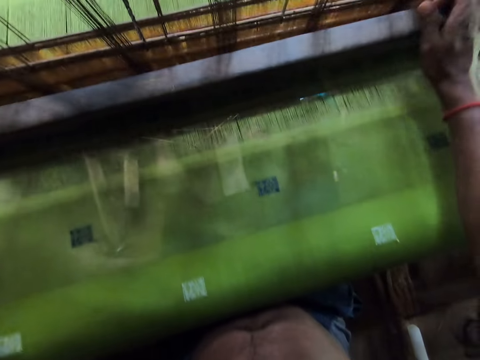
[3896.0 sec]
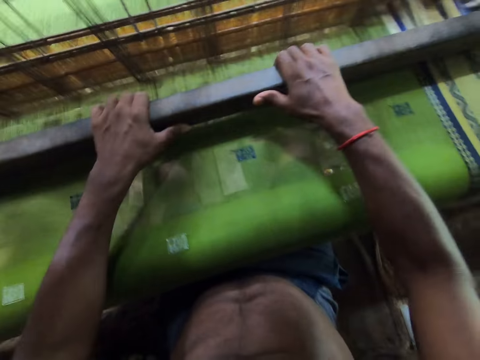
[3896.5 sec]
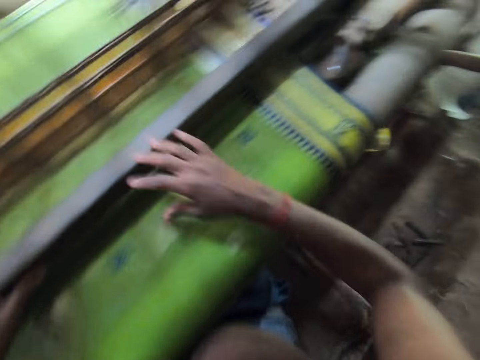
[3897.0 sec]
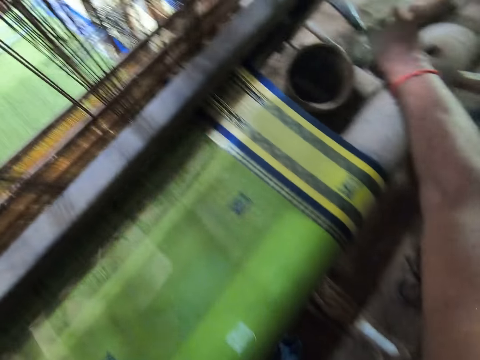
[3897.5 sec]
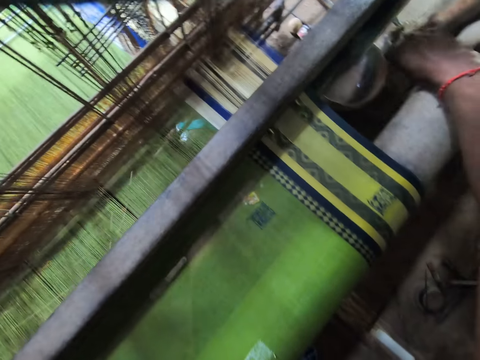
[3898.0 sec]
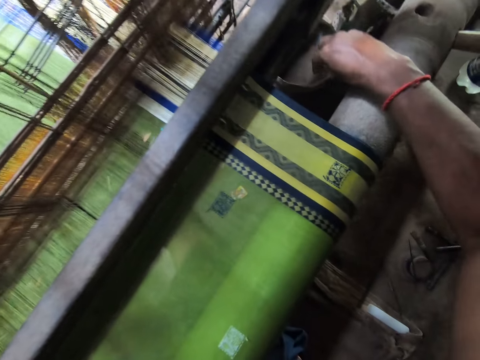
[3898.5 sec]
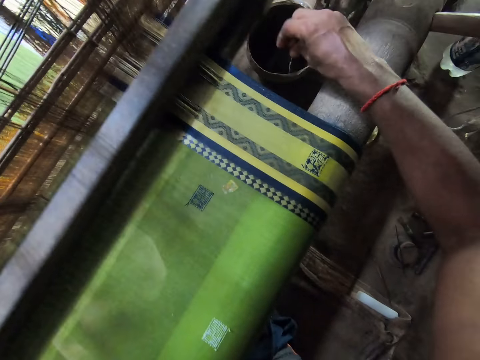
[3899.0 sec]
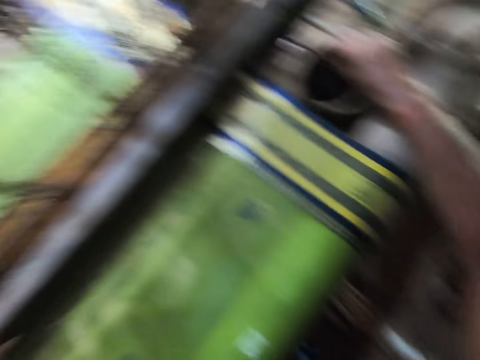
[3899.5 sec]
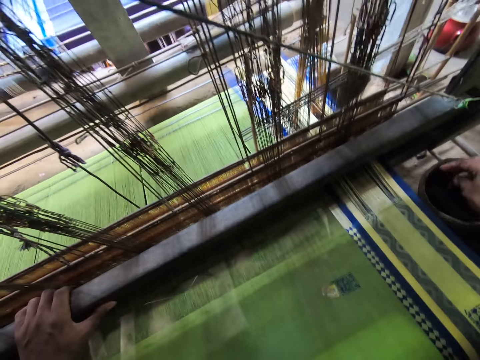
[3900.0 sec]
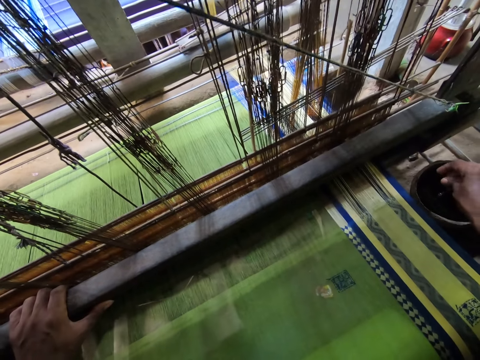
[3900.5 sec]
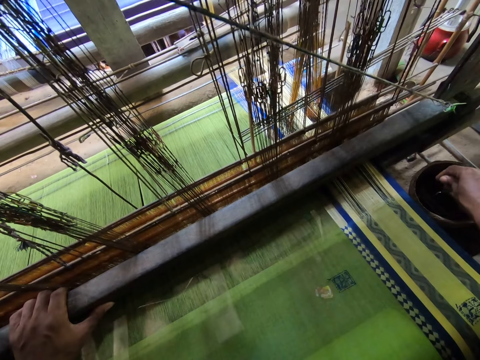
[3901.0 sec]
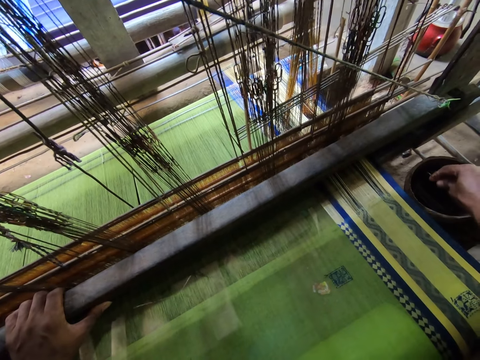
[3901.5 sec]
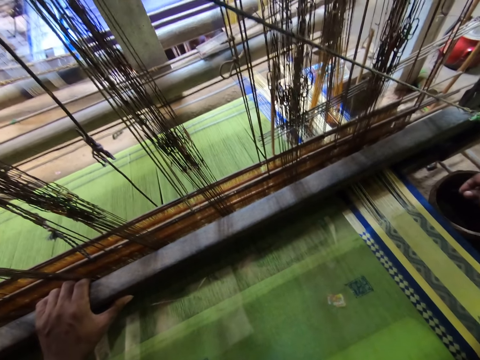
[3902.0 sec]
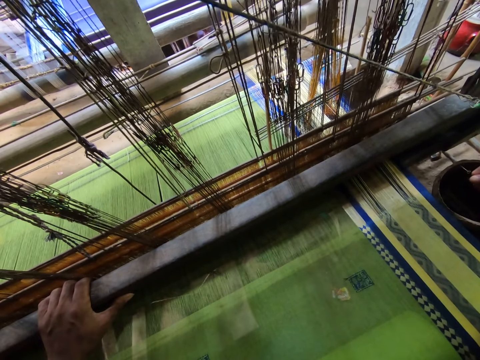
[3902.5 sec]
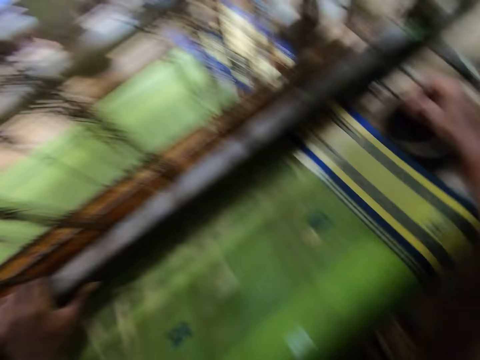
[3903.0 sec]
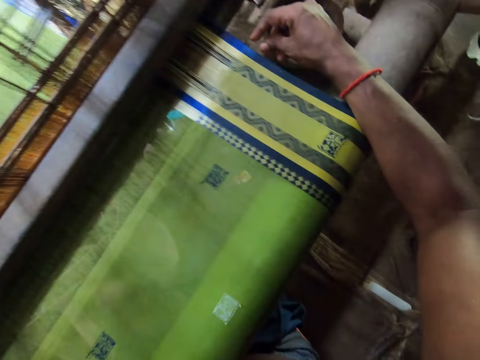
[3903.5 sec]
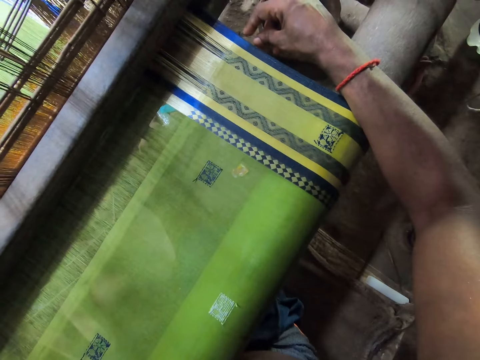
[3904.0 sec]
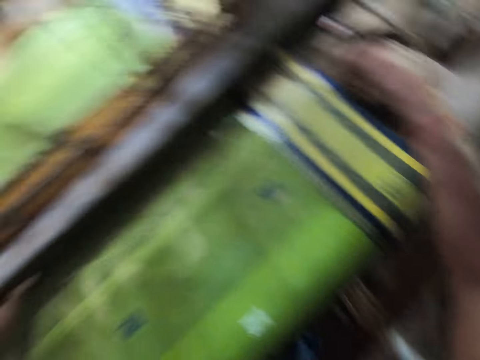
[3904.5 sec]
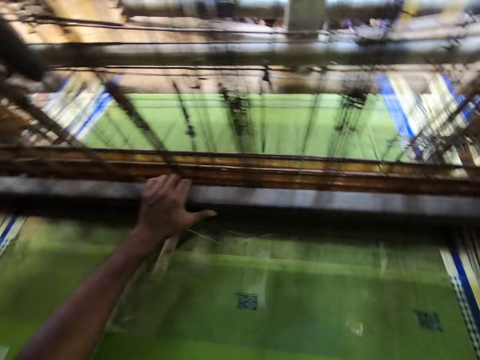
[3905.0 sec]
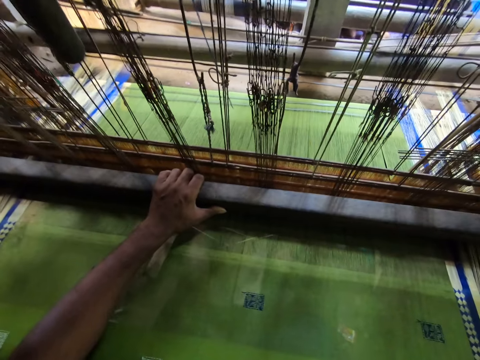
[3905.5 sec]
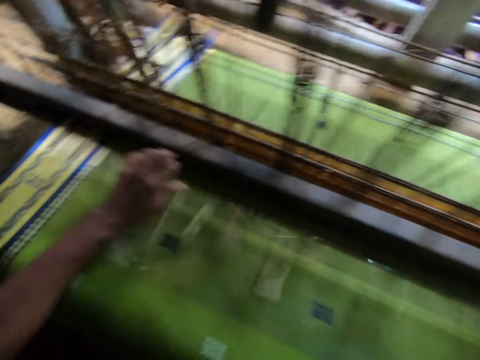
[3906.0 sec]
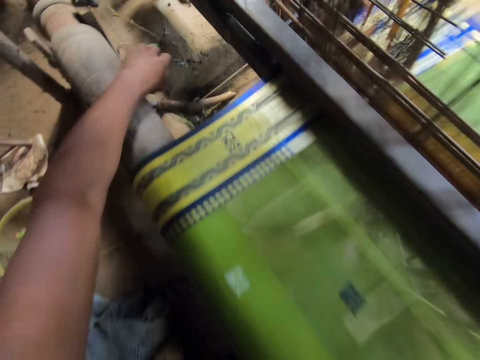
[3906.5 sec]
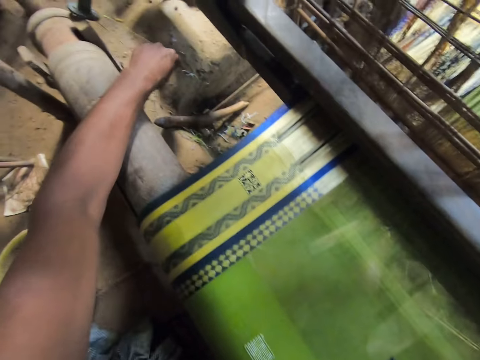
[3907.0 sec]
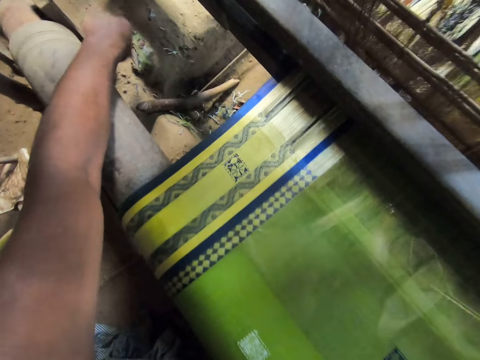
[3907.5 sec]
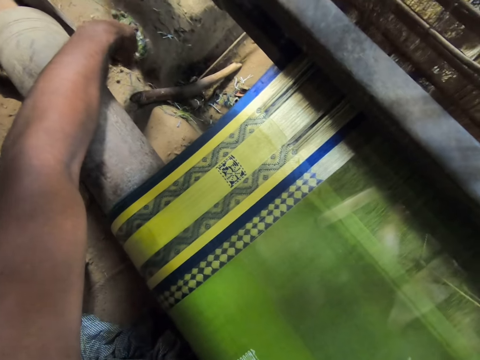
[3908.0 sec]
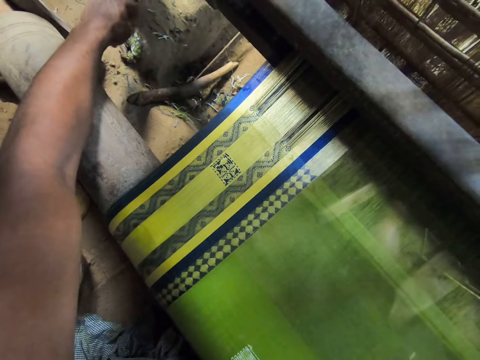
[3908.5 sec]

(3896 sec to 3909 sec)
The camera wearer sews the fabric with the sewing machine. He stirs an iron with his right hand. He holds the sewing machine. He drags a rope attached to the metal with his left hand.

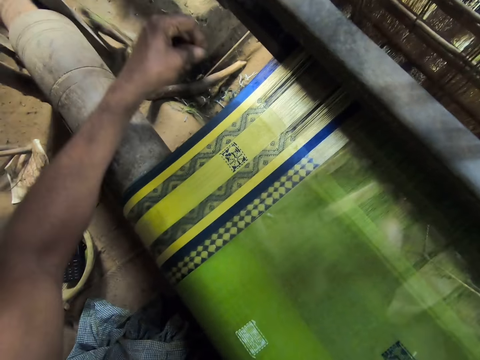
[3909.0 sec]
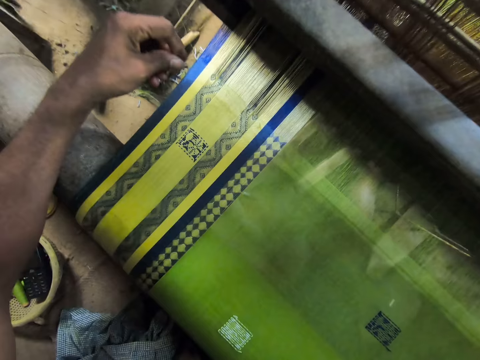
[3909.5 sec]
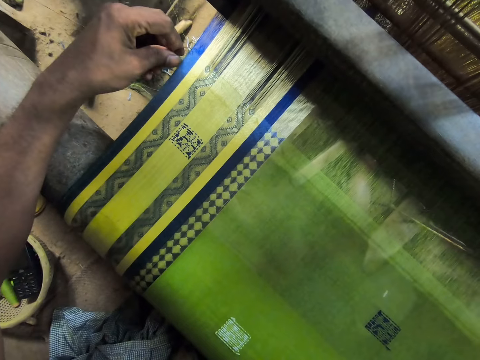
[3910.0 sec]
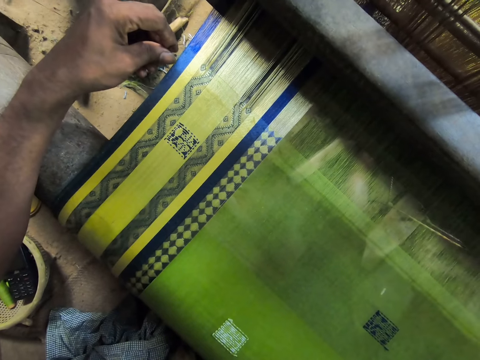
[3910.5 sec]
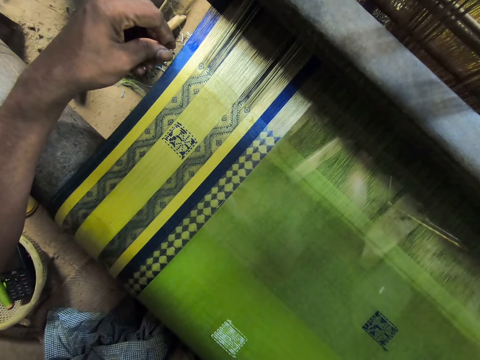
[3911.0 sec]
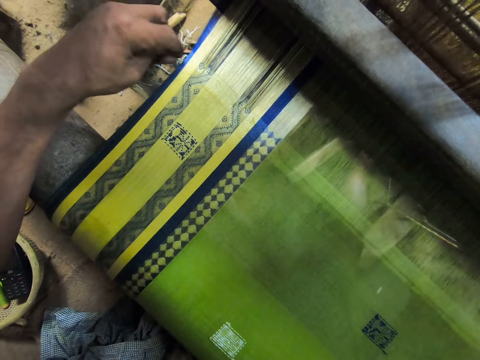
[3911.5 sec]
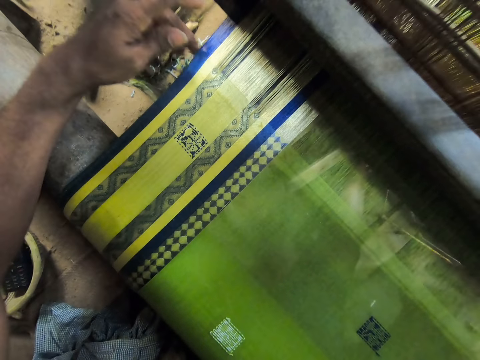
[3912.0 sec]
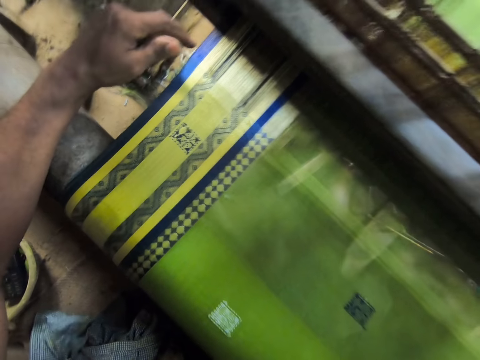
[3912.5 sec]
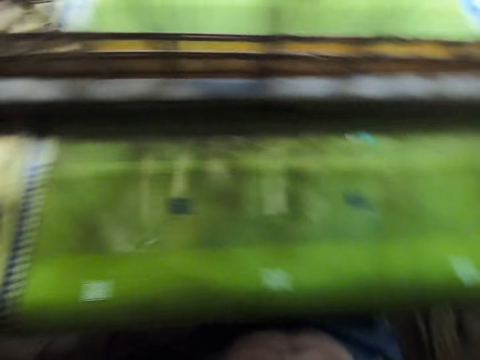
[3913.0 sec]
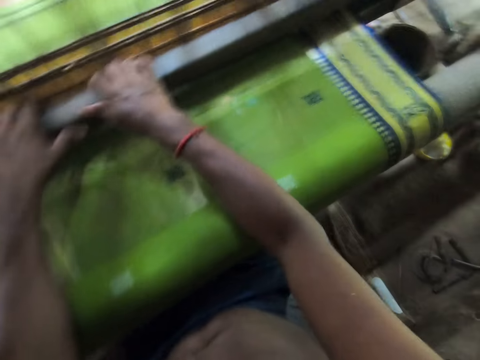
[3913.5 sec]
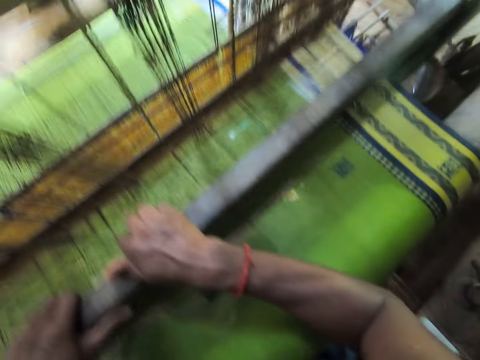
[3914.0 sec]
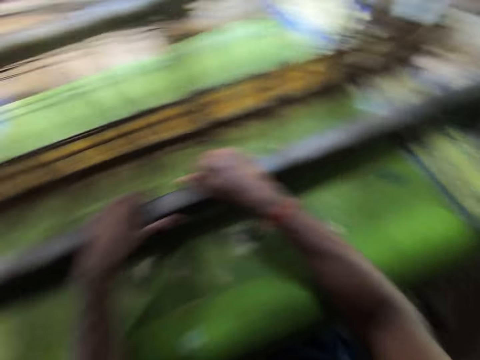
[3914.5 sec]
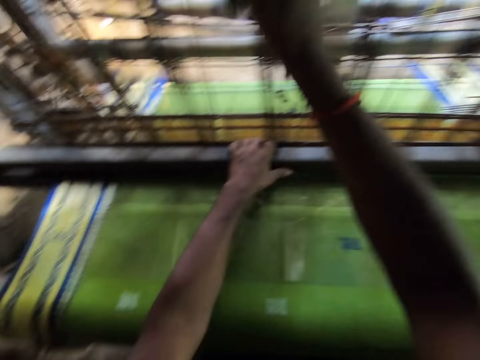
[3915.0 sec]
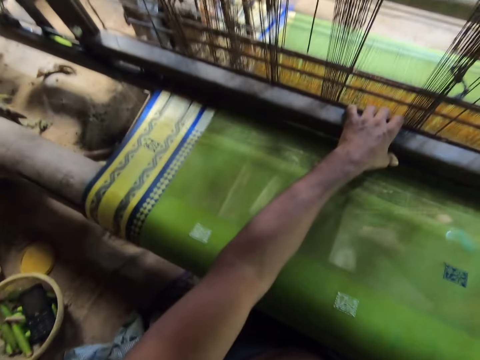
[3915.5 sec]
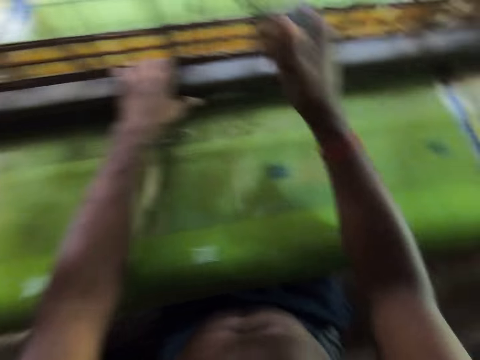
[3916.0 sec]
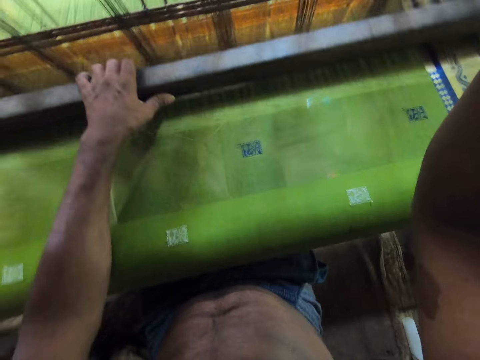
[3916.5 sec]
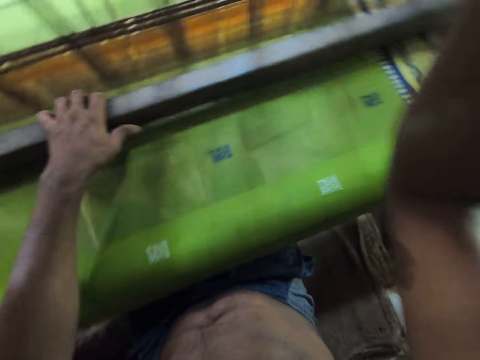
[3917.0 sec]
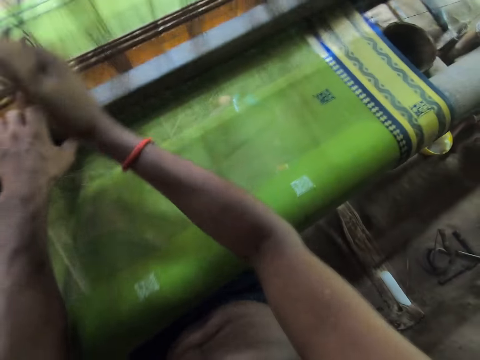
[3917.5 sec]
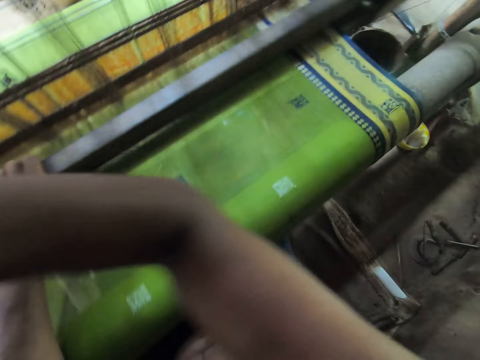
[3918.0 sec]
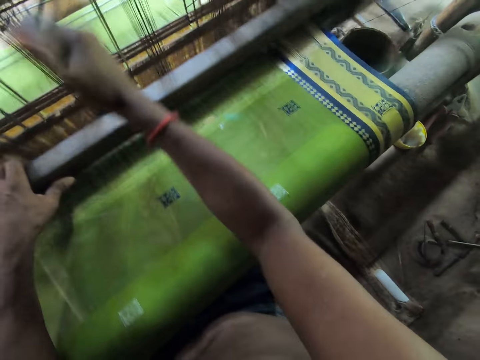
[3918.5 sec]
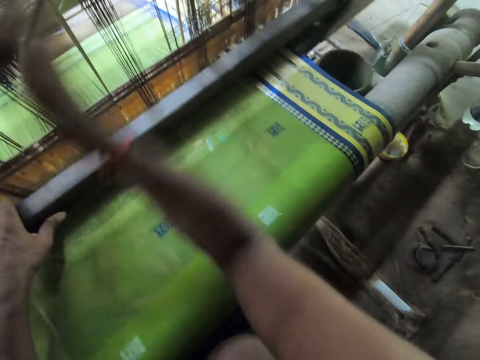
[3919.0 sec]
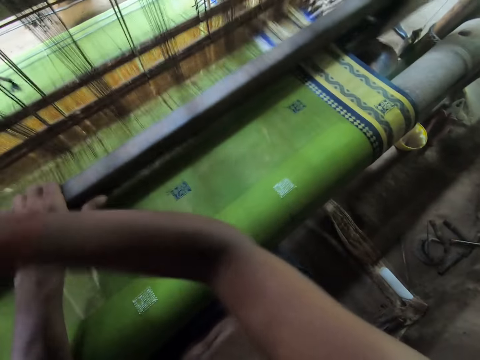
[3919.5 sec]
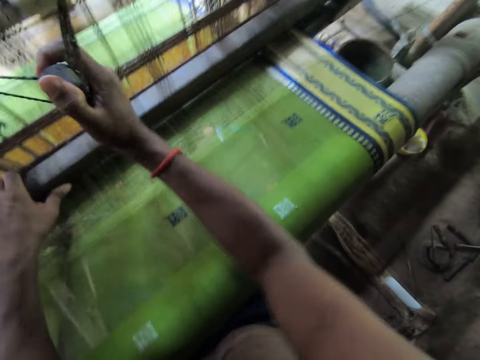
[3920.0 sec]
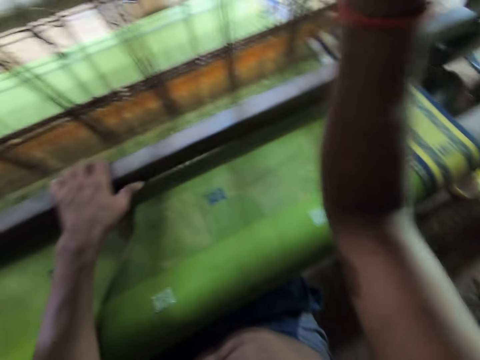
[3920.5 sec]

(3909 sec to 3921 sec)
The camera wearer hooks the string to the fabric. He sews the fabric with the sewing machine. He holds the metal with both hands. He drags the string attached to the metal with his right hand.

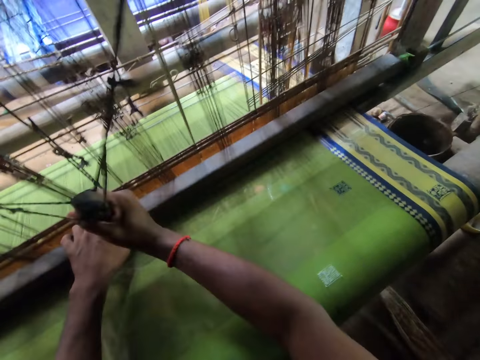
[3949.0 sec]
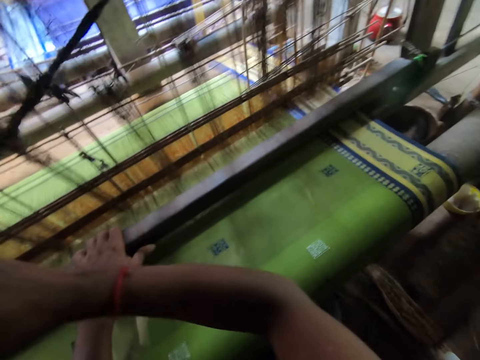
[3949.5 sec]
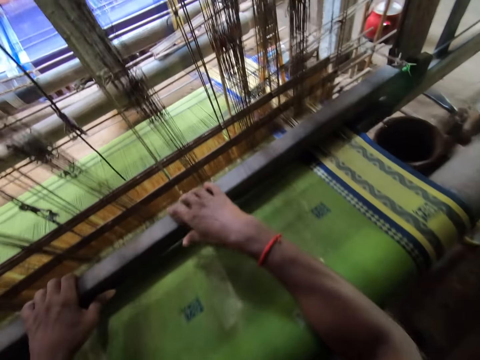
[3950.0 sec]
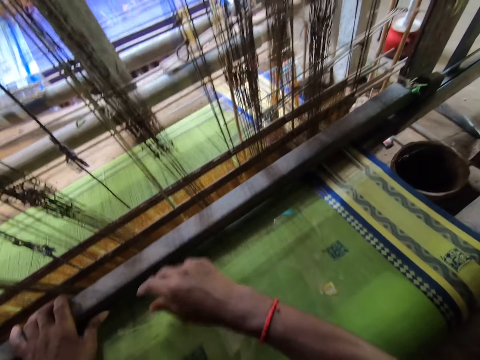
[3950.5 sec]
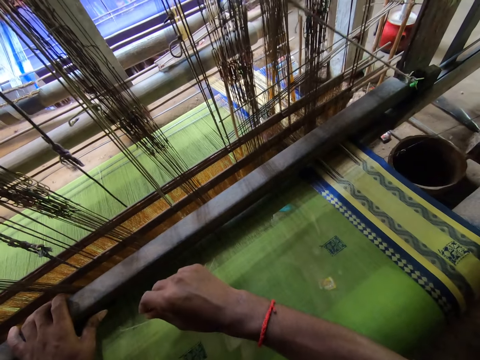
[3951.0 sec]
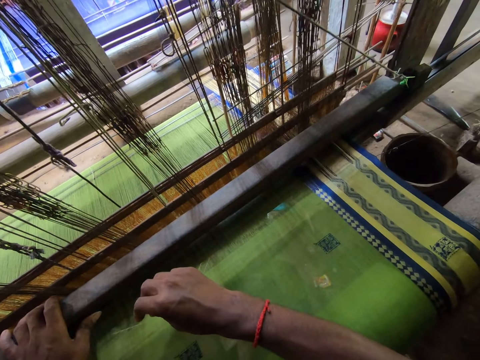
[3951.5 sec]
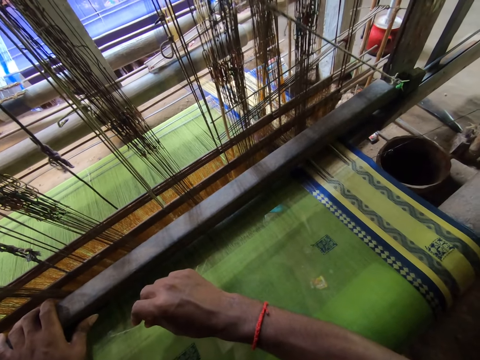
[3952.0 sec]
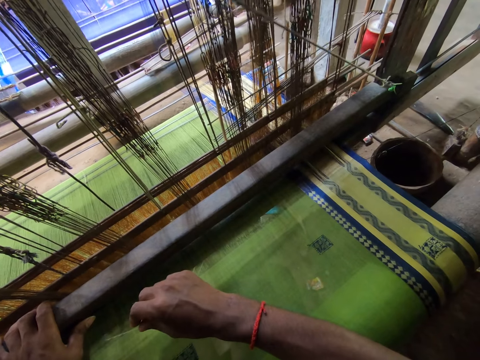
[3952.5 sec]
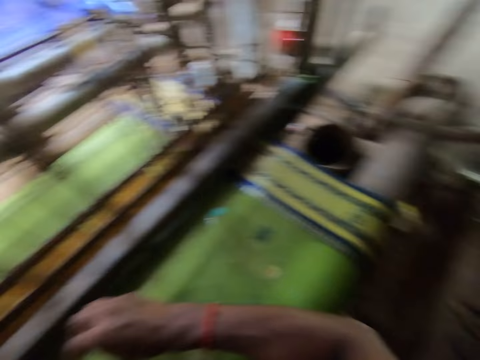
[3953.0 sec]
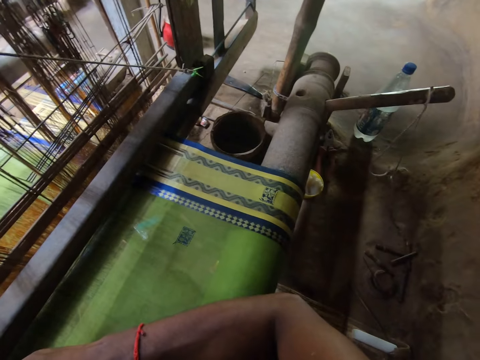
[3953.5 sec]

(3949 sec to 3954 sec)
The camera wearer looks around.
